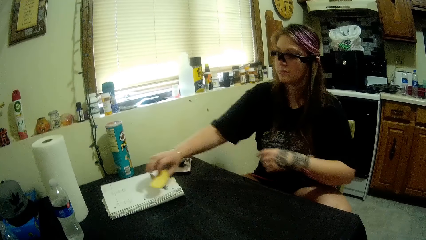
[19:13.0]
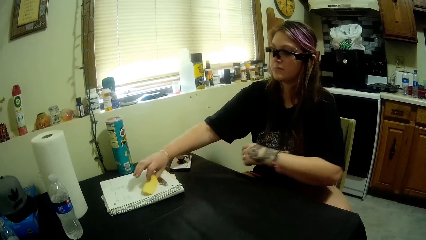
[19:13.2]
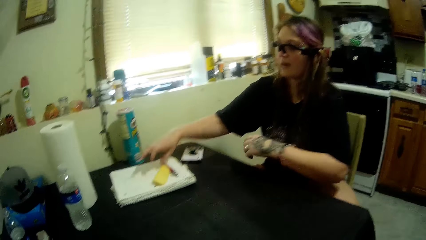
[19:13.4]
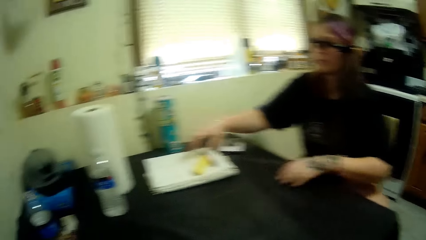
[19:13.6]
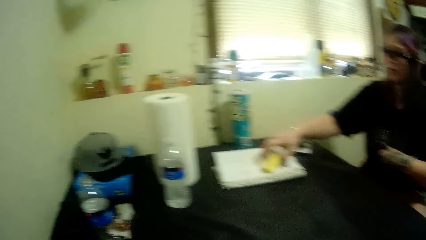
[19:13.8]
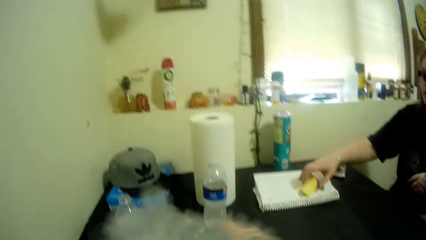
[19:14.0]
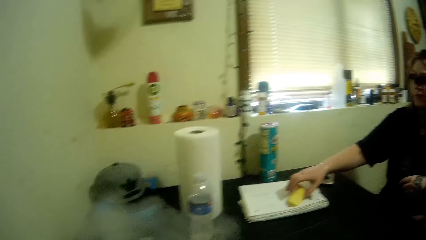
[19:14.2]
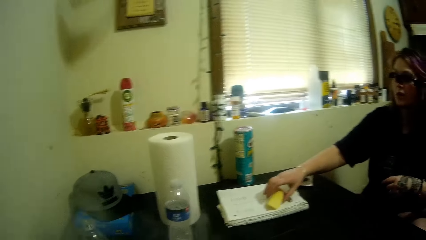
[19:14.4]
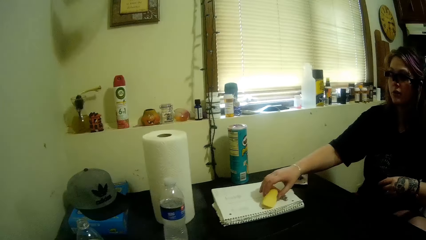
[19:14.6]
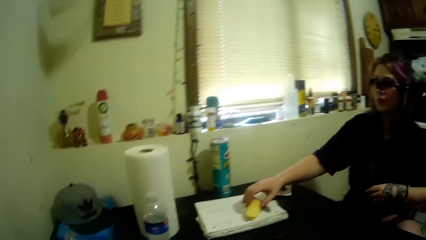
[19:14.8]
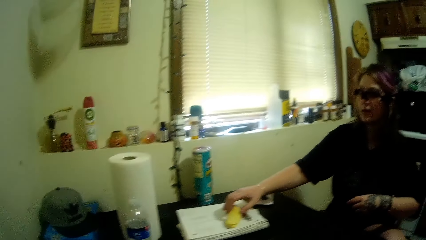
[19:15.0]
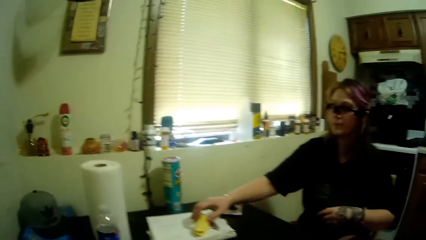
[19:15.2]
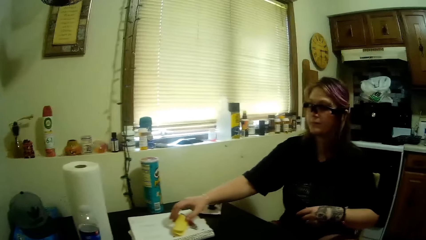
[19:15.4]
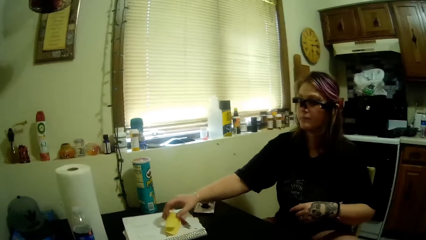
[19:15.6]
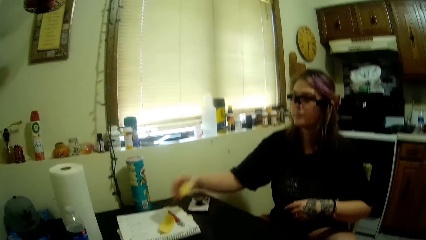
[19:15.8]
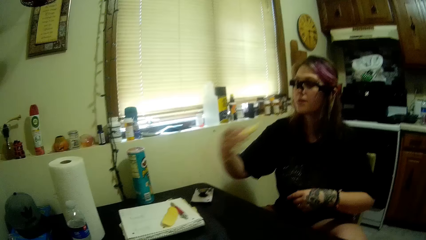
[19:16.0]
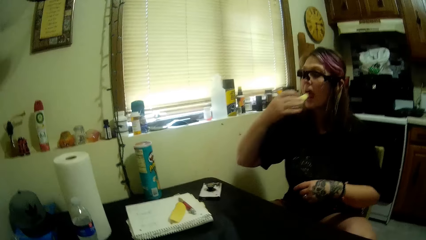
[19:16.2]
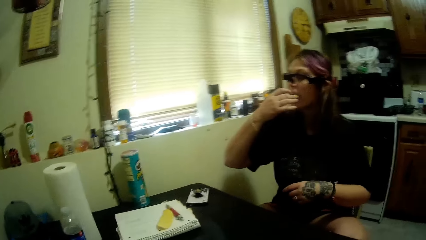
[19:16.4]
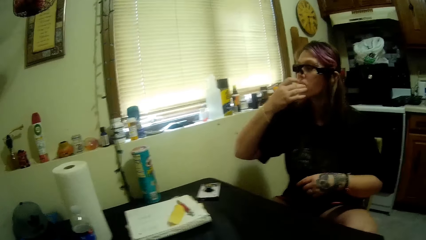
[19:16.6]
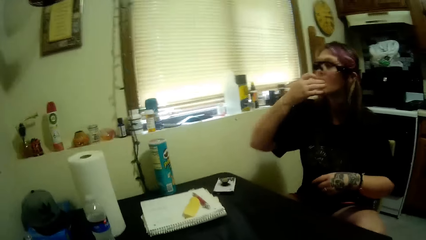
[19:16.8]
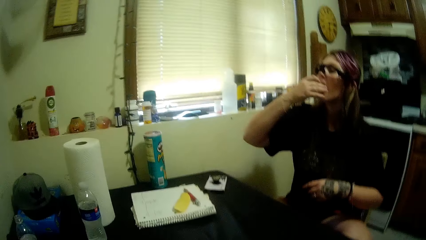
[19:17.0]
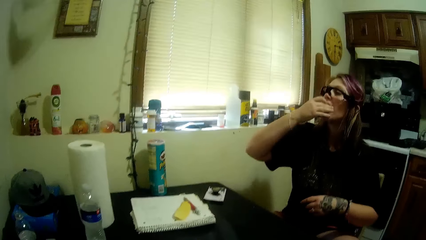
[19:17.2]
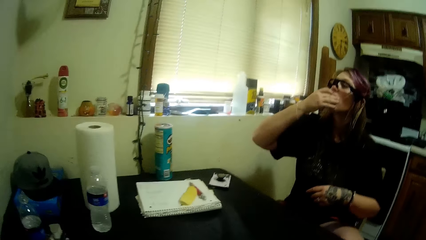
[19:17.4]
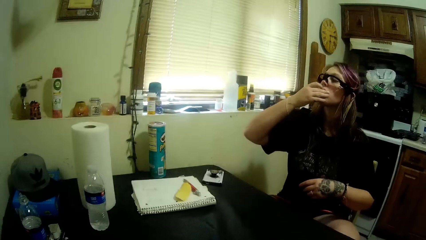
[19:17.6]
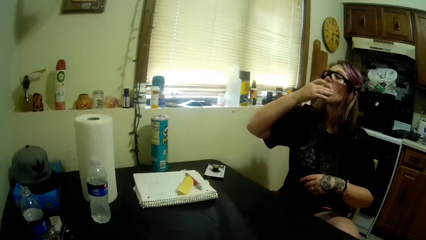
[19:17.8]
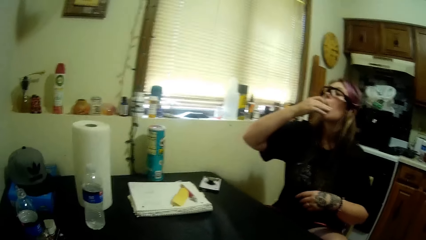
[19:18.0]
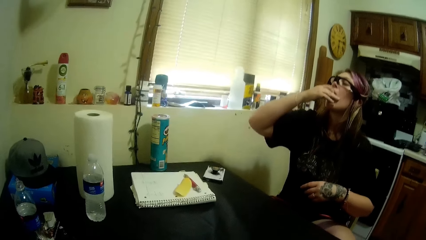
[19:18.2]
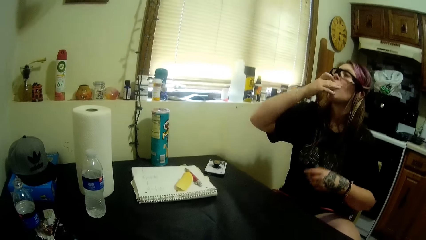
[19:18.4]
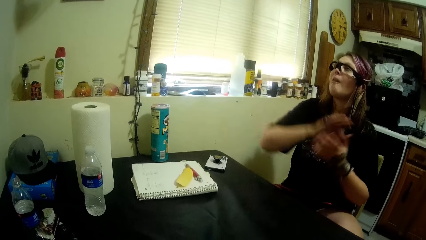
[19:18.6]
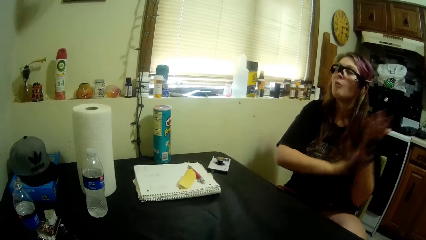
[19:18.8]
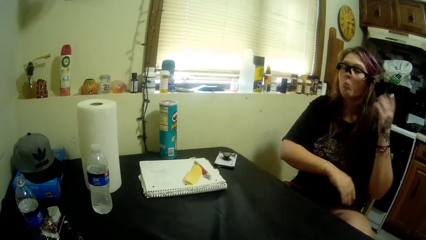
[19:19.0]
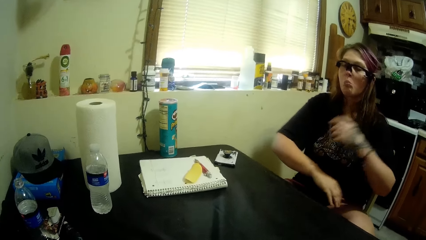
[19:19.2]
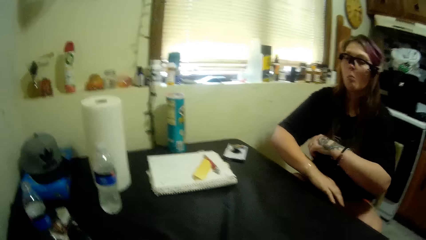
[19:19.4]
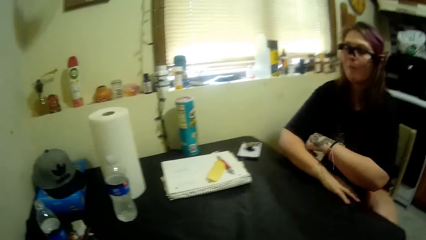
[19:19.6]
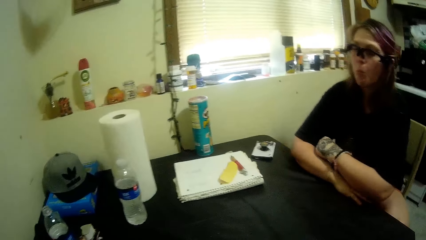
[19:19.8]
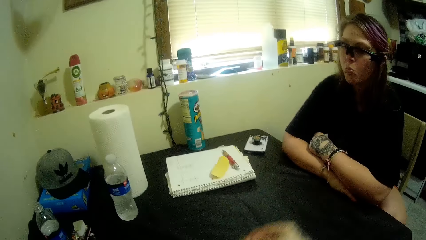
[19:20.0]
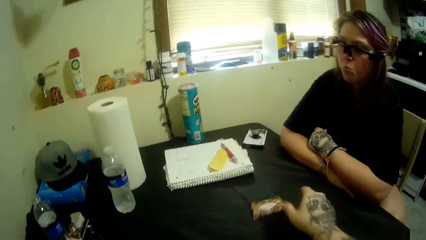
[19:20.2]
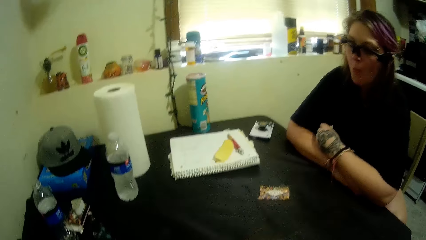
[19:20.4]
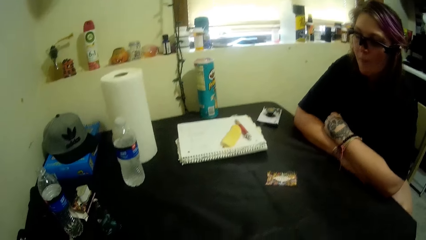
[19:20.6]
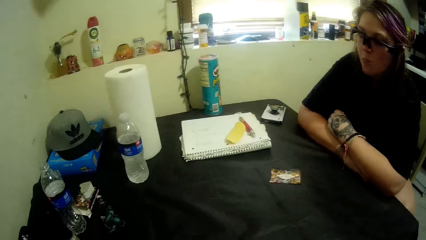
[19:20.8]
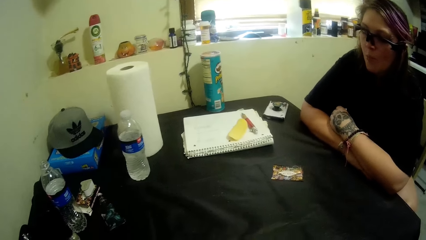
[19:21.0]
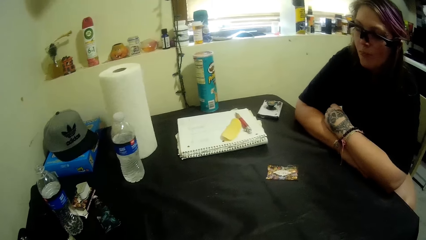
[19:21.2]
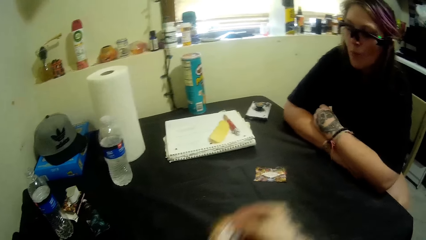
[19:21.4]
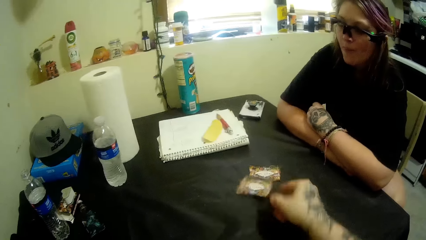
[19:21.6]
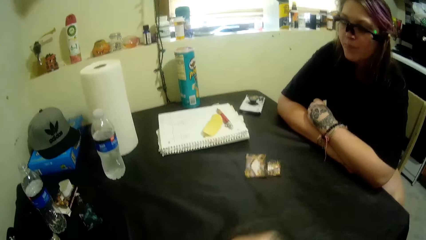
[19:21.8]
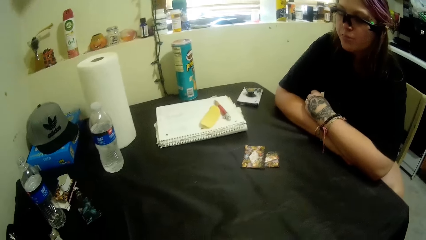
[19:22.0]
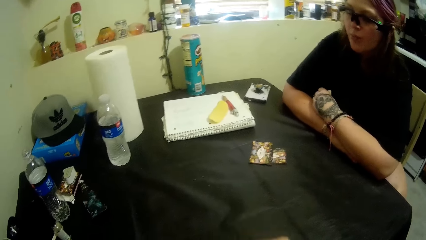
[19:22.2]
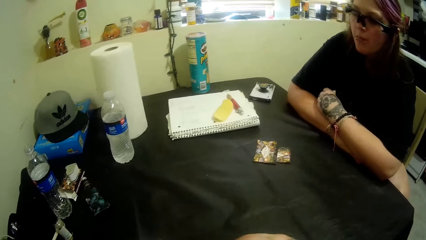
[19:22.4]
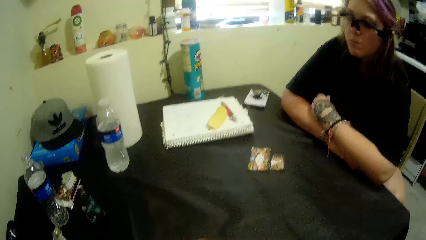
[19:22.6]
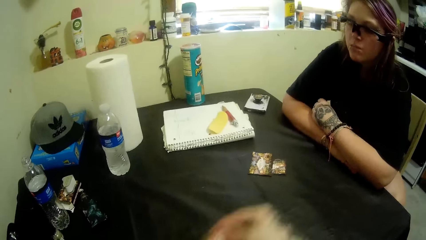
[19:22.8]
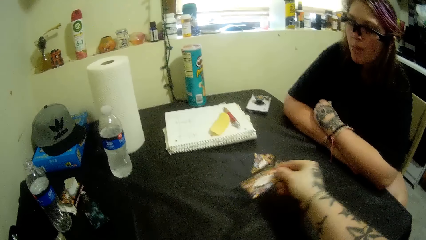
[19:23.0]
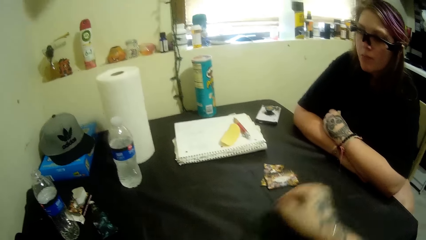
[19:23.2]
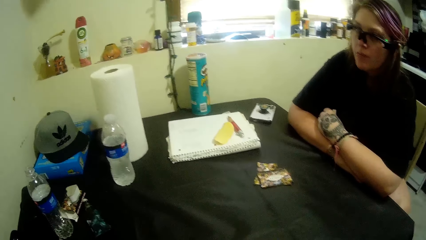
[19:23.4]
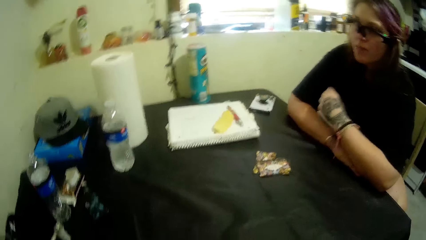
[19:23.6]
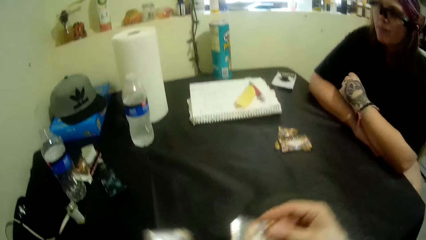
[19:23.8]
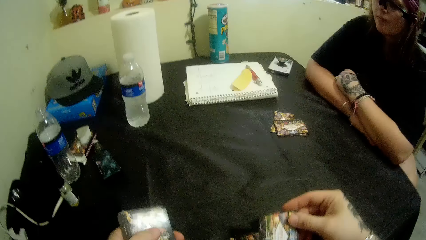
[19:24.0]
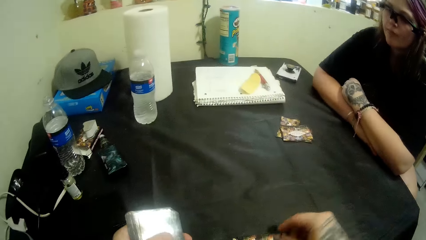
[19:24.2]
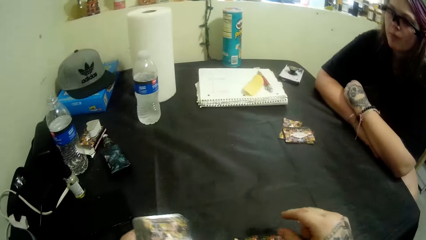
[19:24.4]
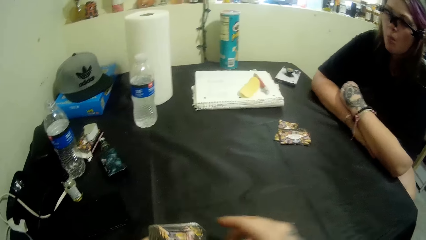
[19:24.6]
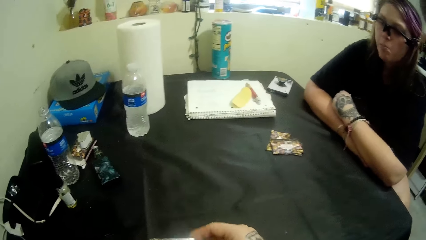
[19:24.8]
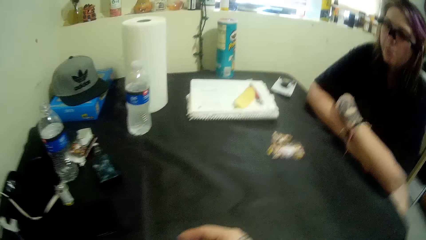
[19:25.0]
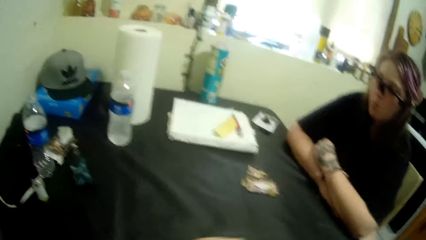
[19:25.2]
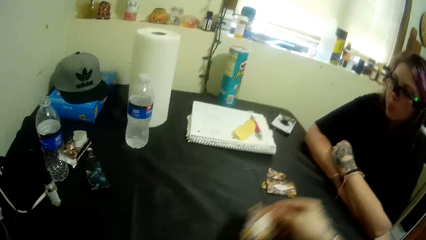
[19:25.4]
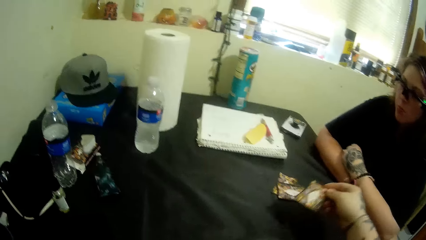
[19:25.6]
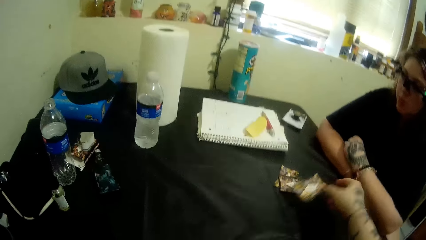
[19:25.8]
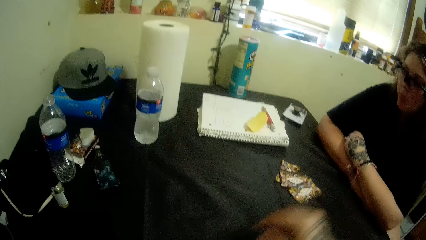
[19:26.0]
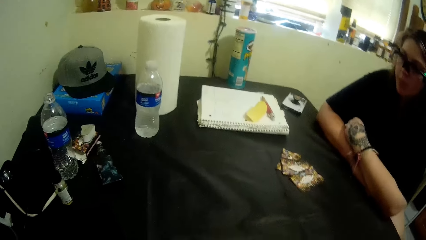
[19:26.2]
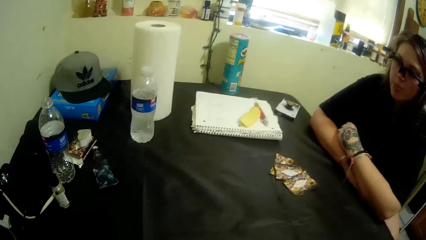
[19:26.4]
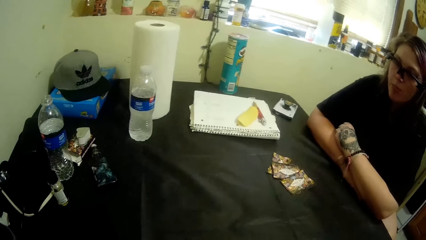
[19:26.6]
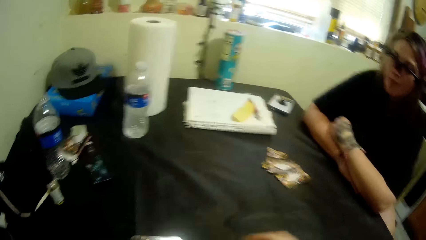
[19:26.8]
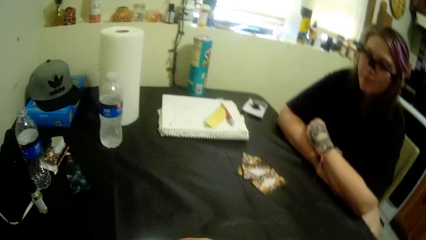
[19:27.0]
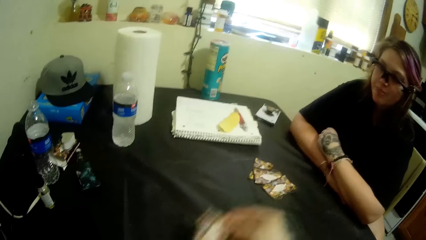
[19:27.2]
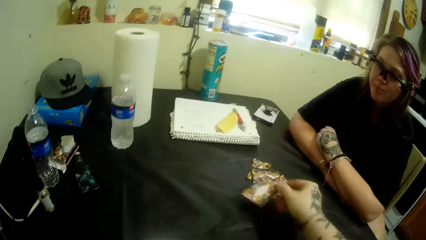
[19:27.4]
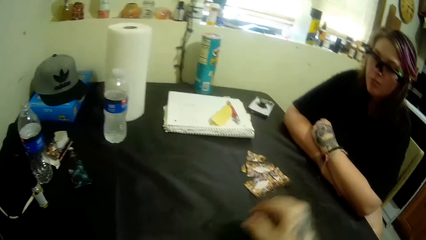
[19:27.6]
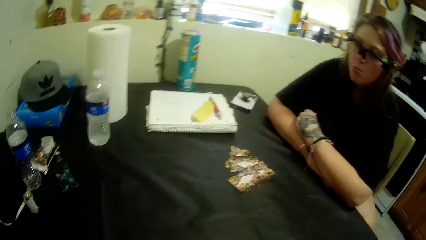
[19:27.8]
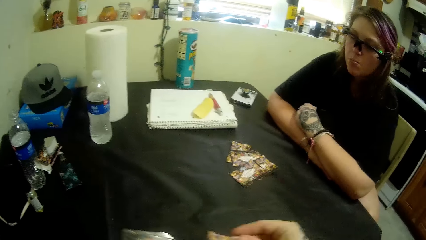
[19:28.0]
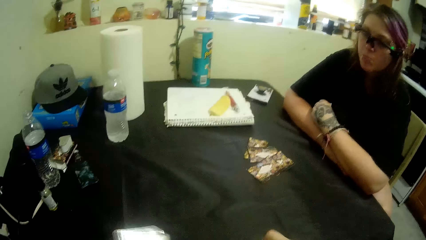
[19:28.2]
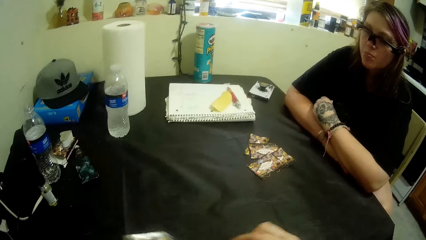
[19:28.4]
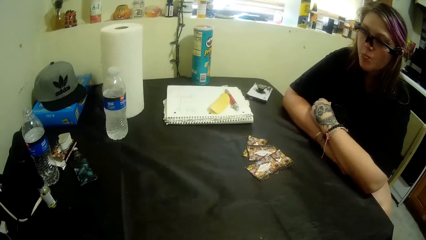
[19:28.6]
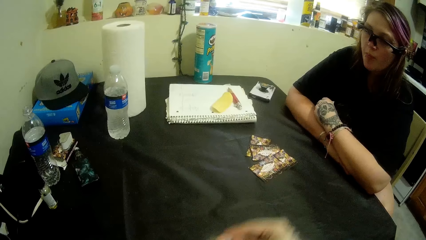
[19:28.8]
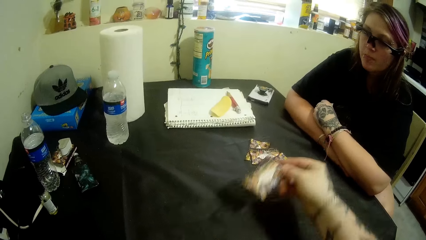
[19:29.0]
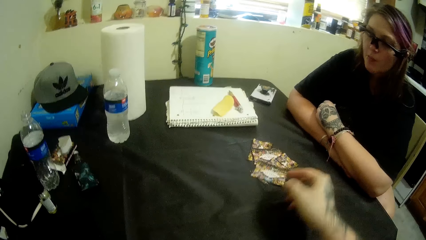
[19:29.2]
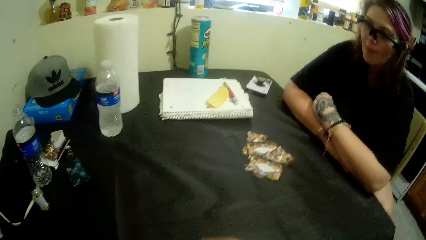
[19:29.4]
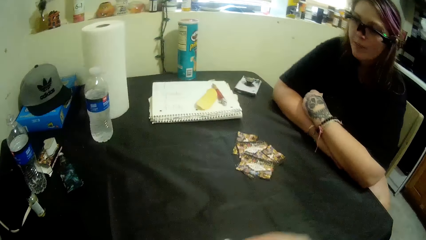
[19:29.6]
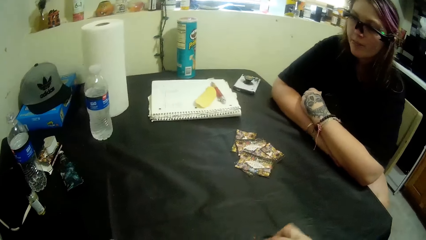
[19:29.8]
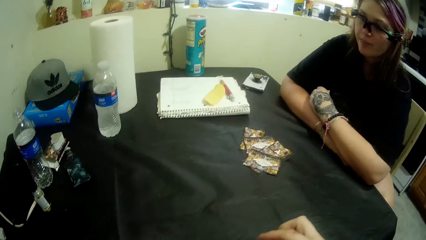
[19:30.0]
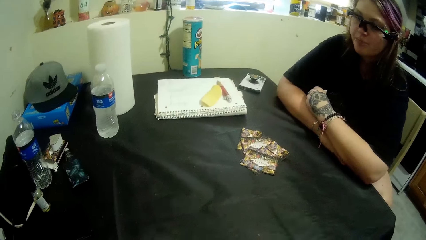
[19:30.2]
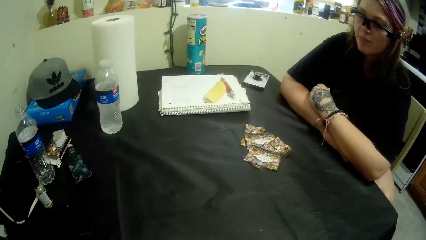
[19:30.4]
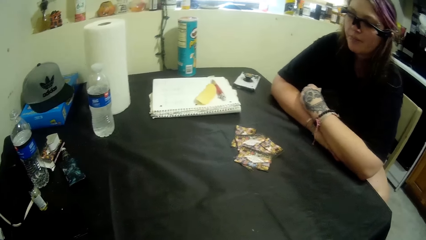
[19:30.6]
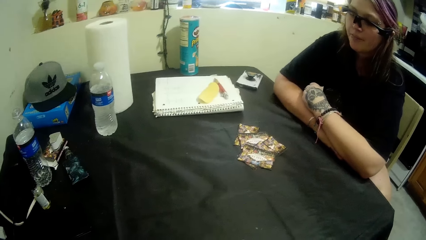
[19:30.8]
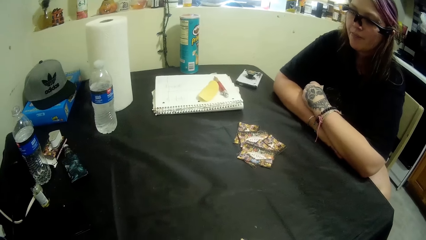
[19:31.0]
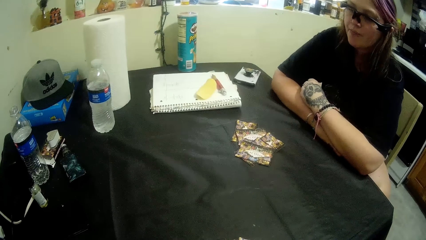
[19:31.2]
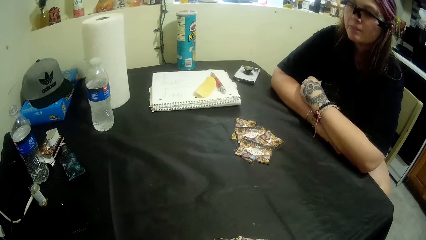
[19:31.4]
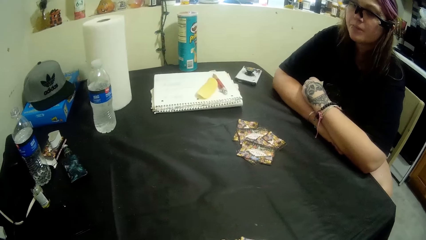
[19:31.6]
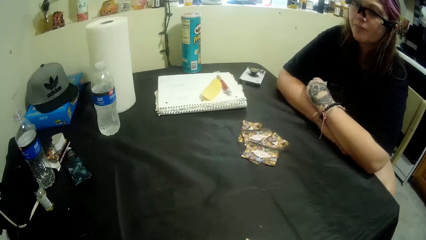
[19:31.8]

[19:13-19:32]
A woman puts the snacks on the book on the table. The woman eats a piece of the crisps. The woman leans on the table. The camera wearer distributes the cards. They throw a play card to the woman.
